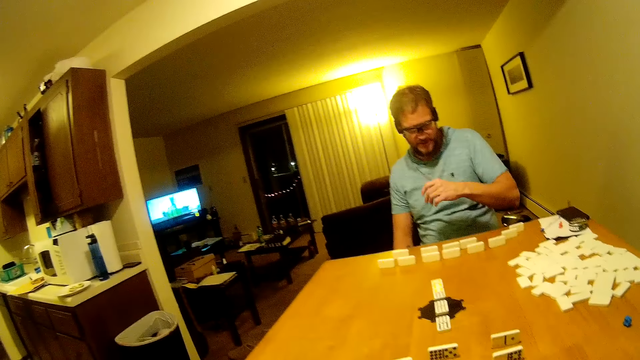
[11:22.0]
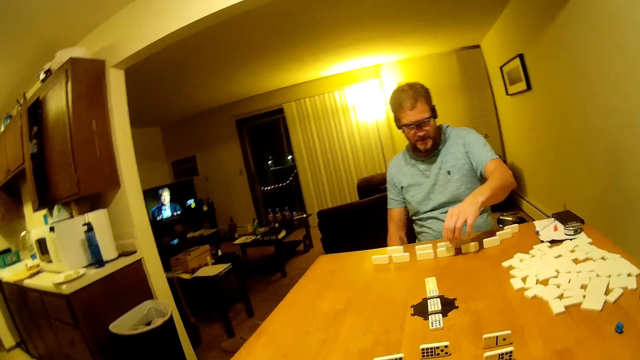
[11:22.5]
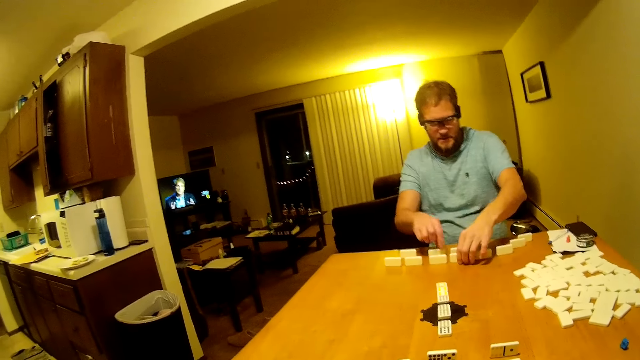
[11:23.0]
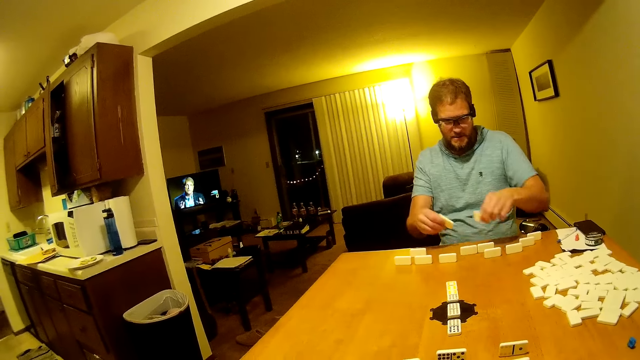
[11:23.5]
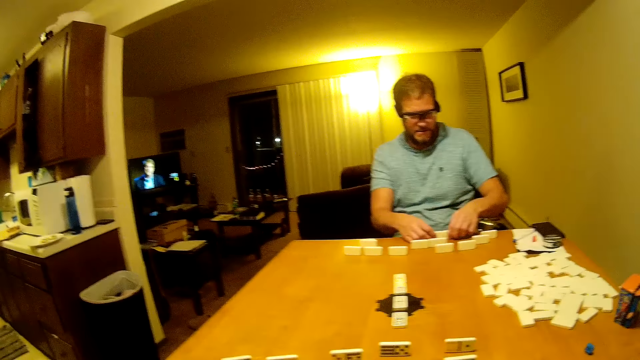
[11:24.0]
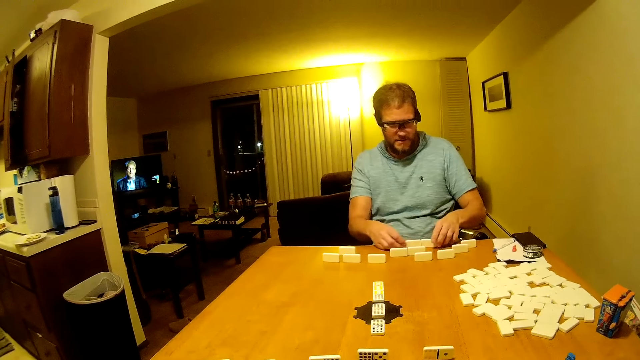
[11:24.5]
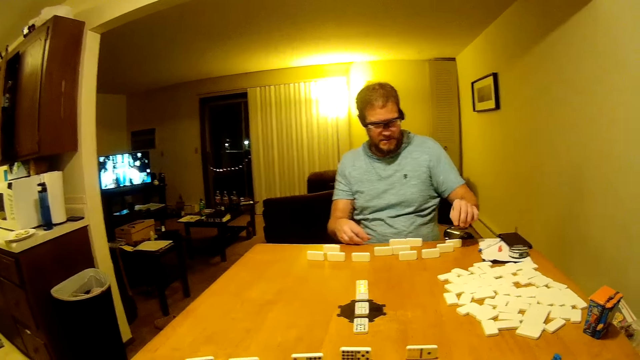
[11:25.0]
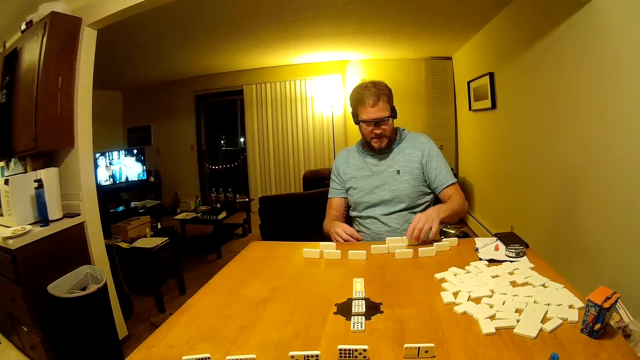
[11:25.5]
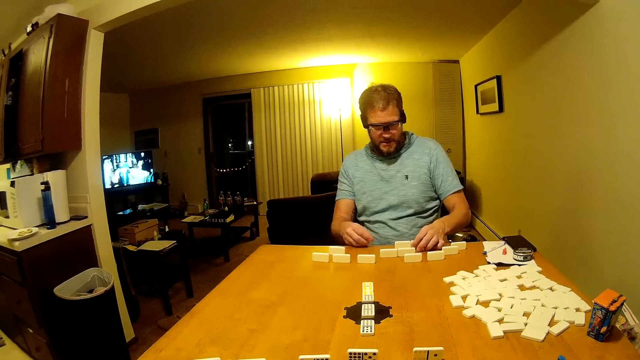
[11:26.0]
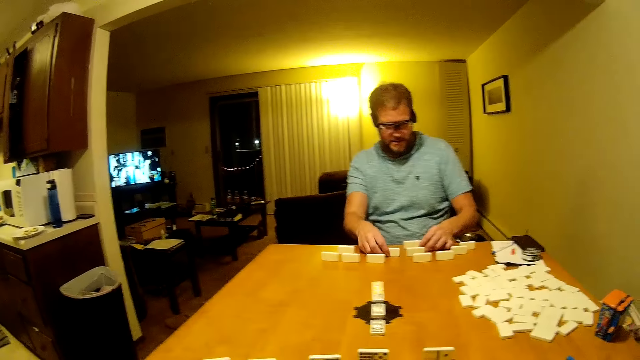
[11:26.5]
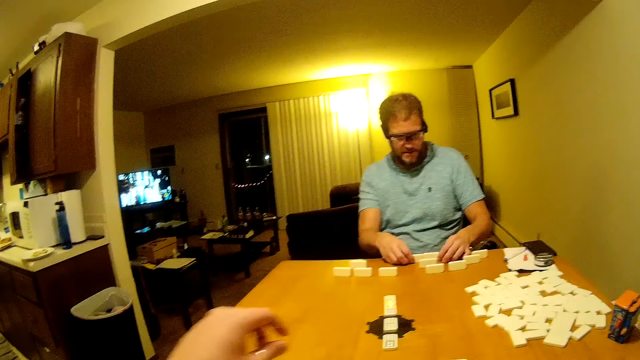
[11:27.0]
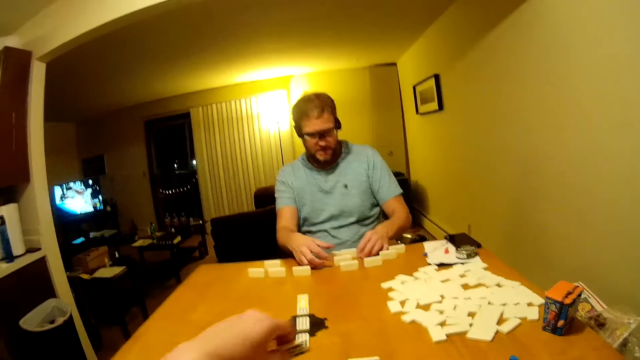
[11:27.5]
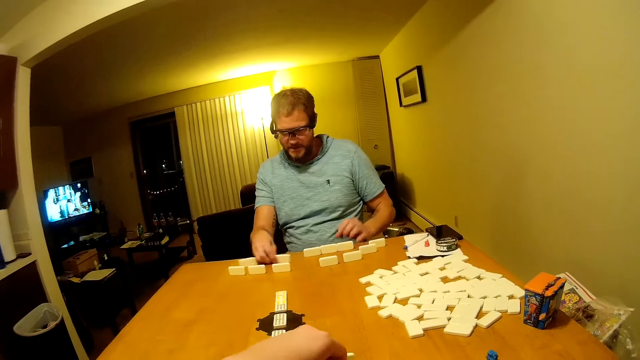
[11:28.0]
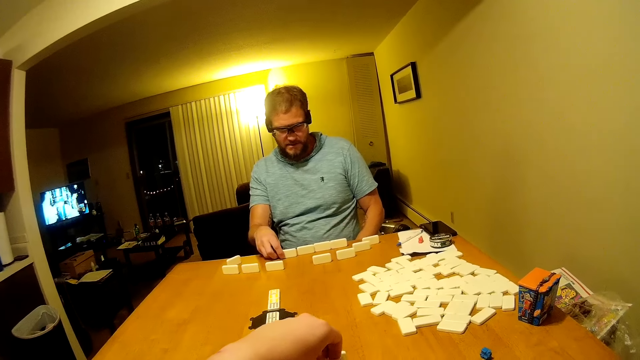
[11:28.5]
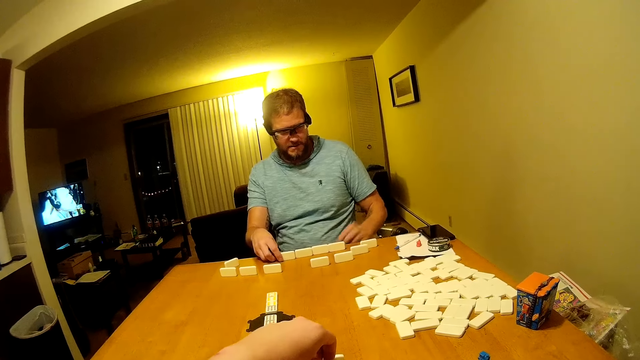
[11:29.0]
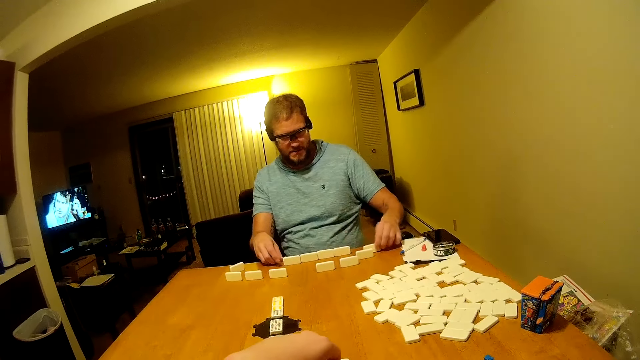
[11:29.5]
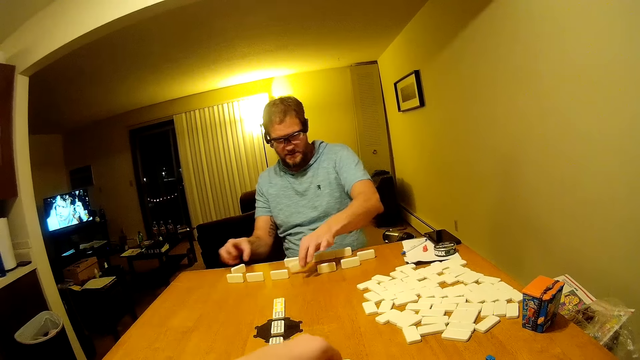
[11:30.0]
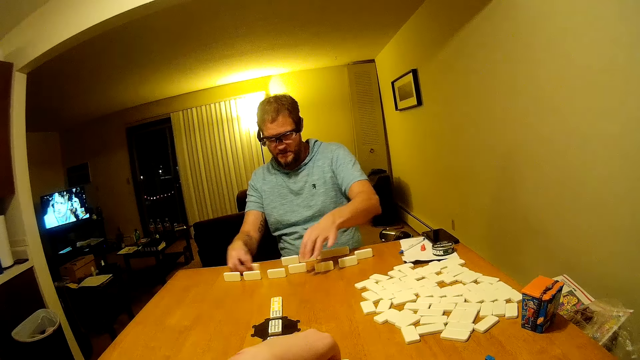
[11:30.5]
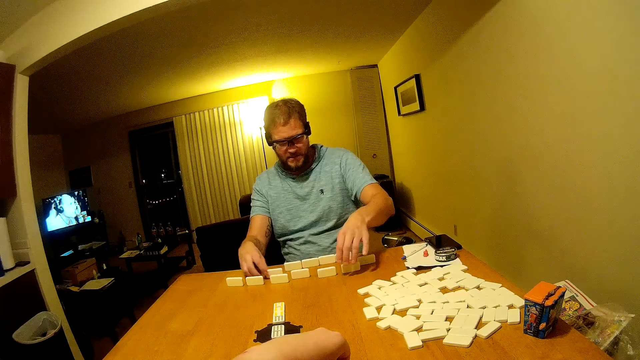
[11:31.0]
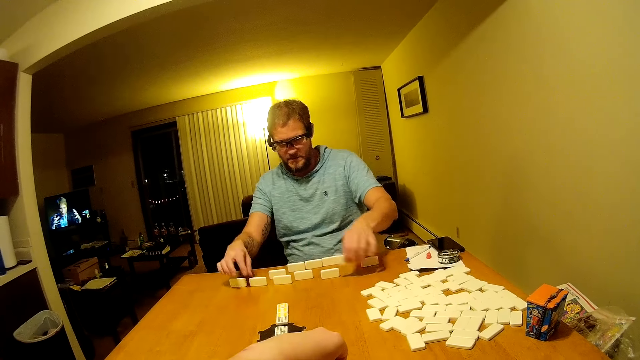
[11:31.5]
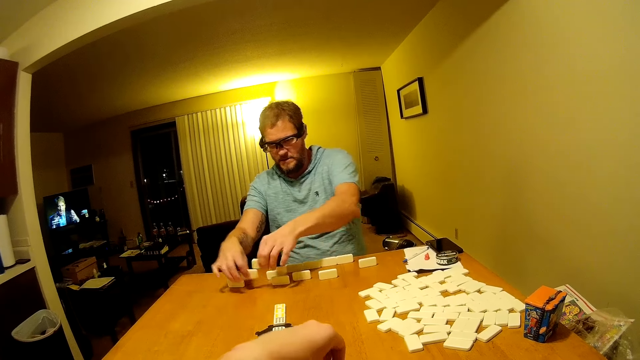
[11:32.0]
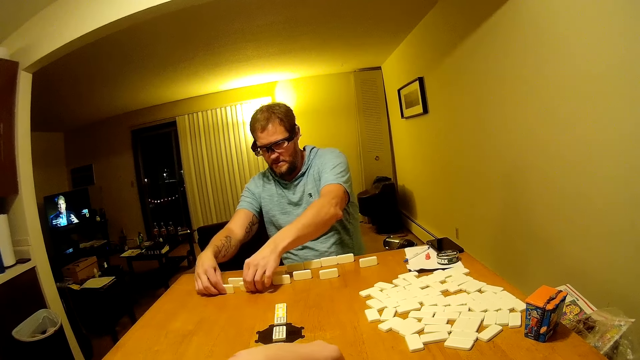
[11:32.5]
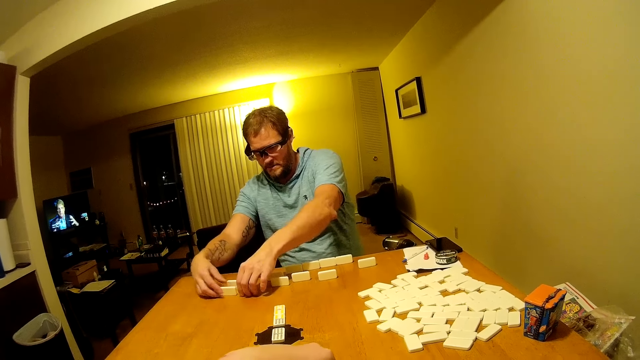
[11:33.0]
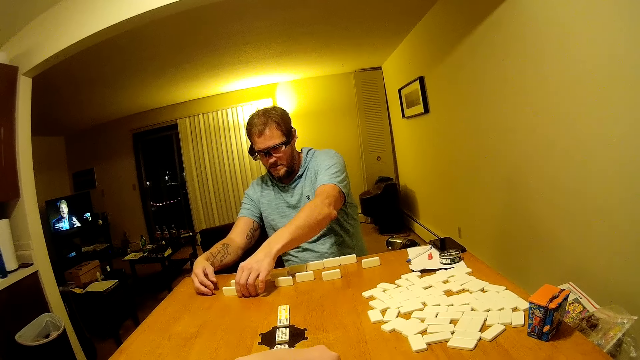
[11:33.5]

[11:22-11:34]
A man picks domino pieces. The man arranges the dominoes on the table. The man places the domino pieces on the table and moves the domino pieces on the table. The camera wearer picks up a domino piece. They arrange the dominoes on the table. The man picks the domino pieces, places the domino piece on the table, and arranges the domino pieces on the table.

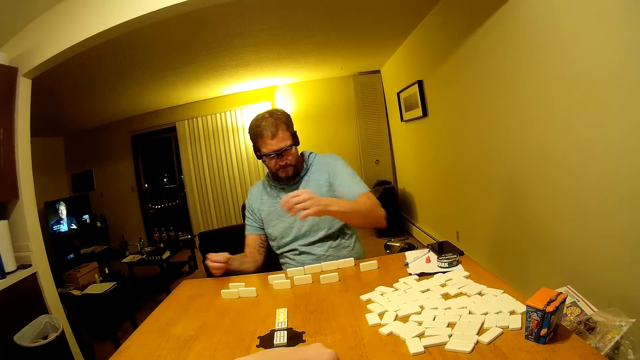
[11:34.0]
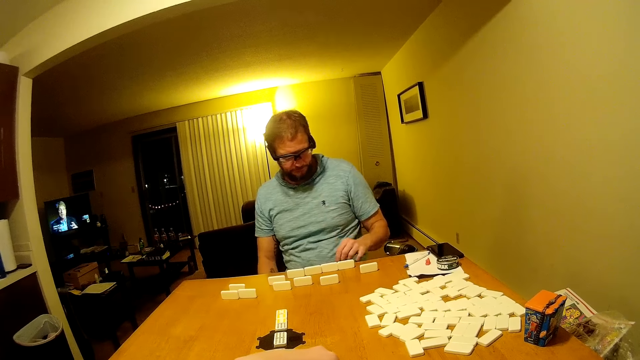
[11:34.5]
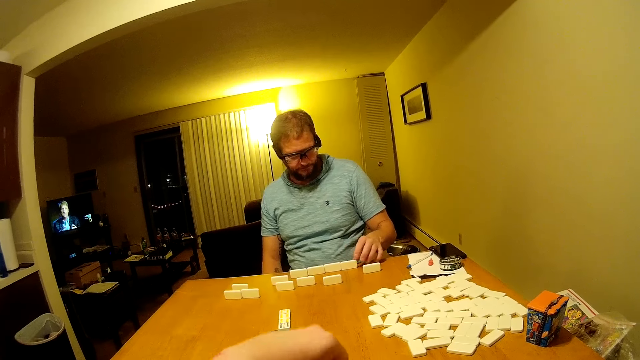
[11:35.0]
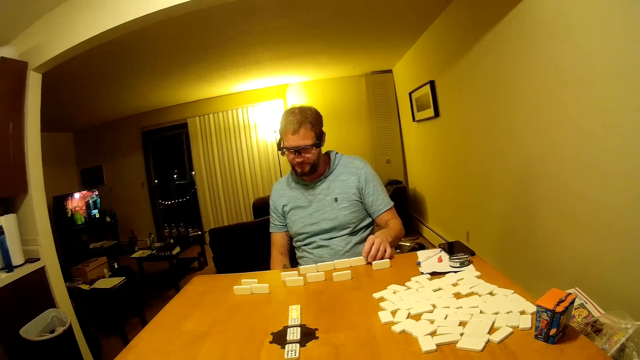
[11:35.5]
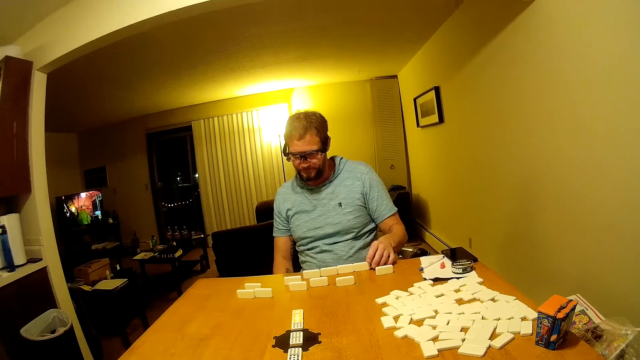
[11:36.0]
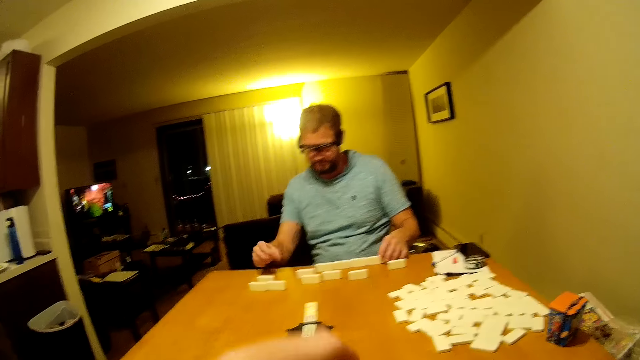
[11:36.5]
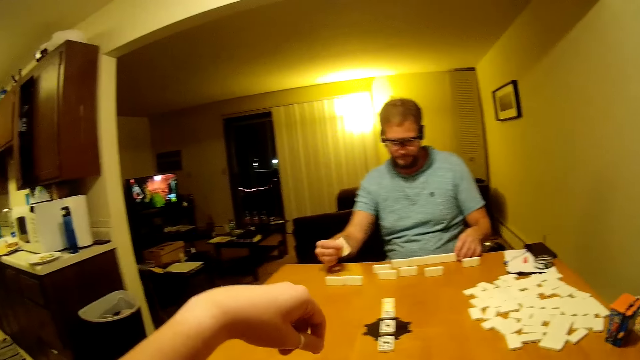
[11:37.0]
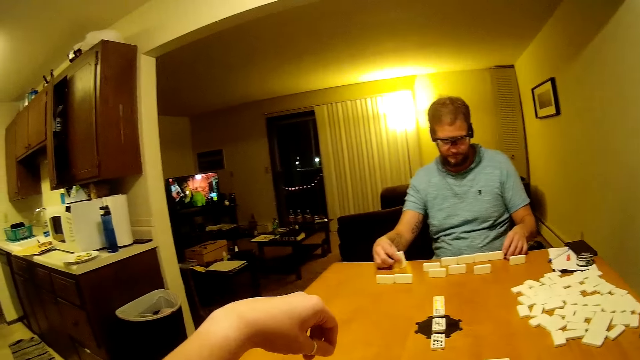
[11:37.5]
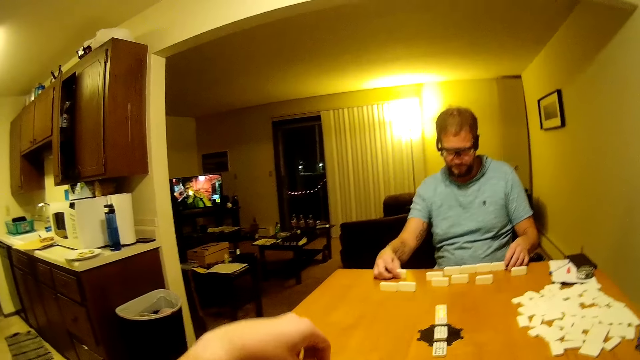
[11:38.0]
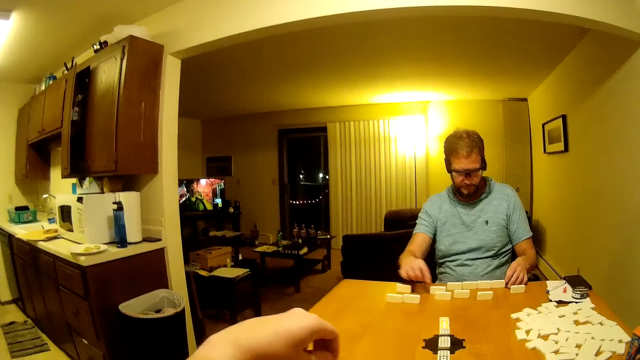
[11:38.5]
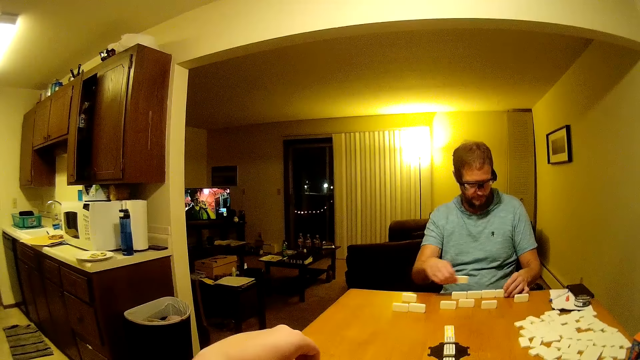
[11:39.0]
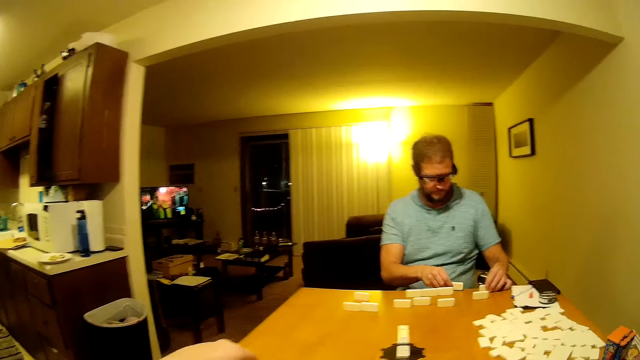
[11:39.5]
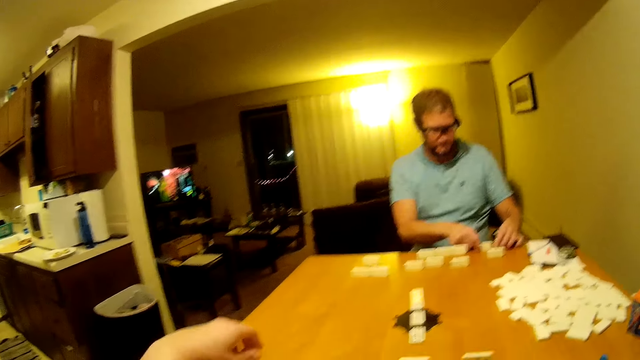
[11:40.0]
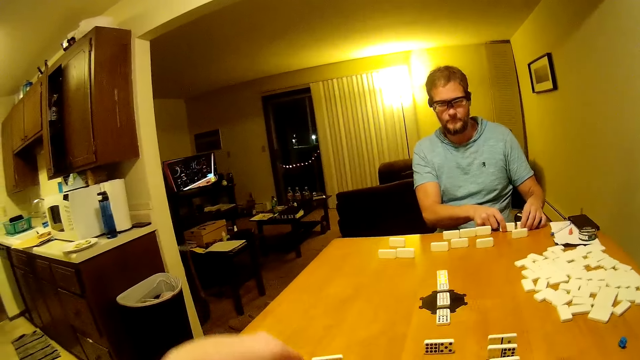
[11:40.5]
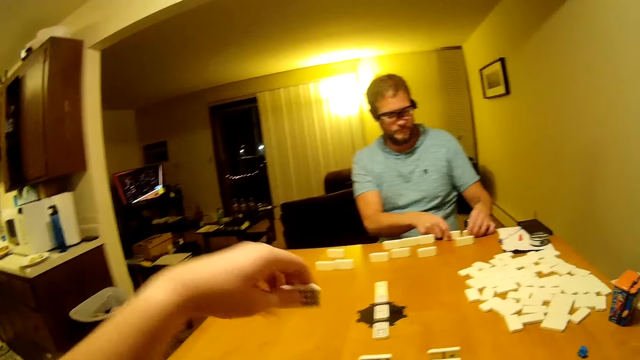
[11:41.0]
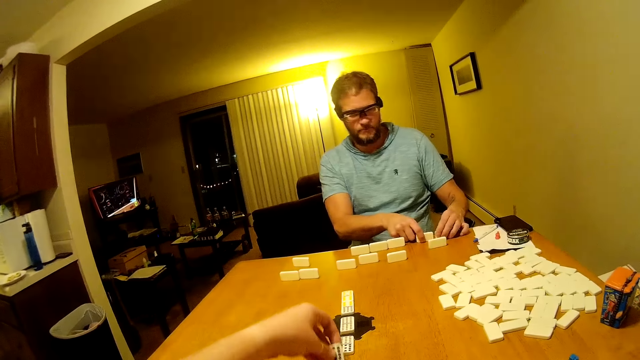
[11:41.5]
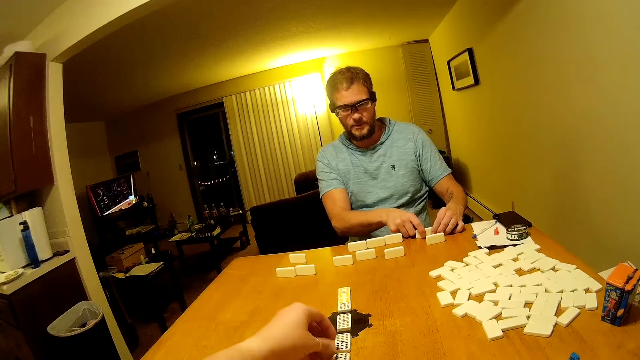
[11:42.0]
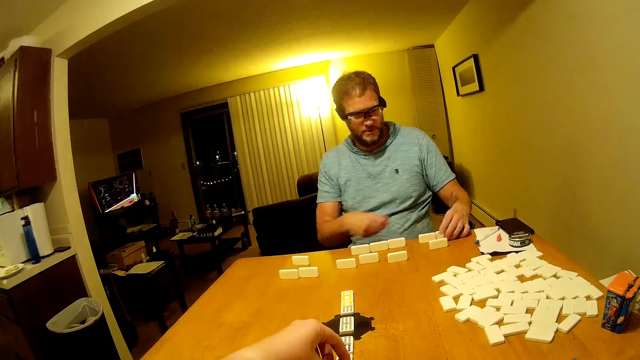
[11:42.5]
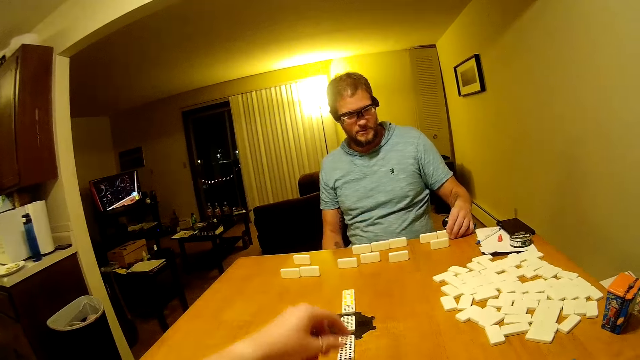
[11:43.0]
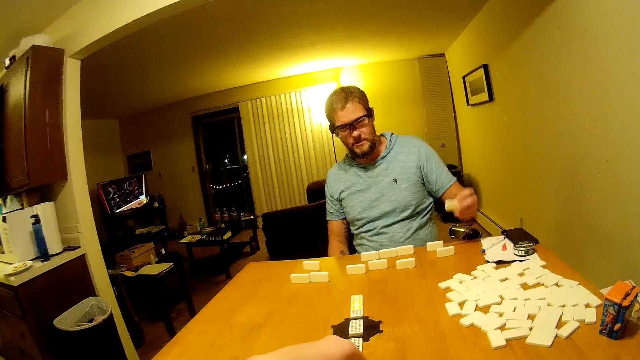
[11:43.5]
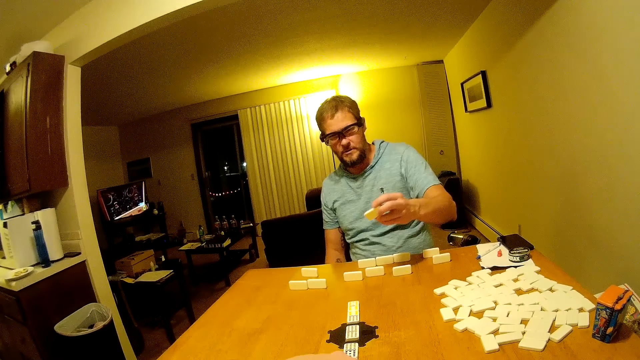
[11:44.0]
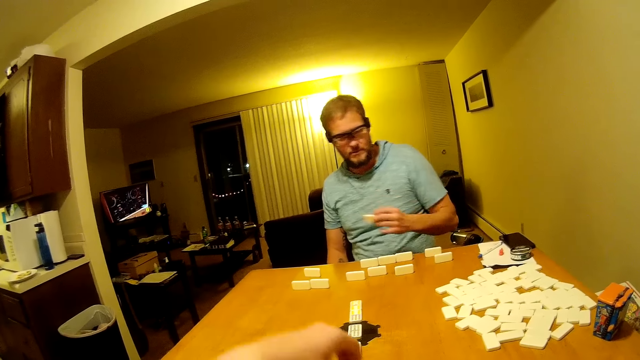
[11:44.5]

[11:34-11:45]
A man turns a domino piece and moves the domino pieces on the table. The camera wearer picks up a domino piece. They place the domino in the middle of the table. They arrange the domino pieces on the table. The man picks the domino from the table.
